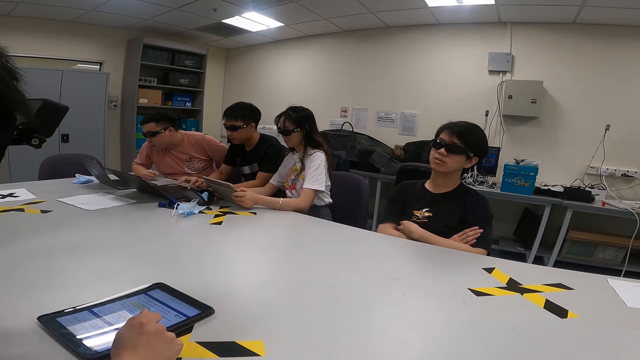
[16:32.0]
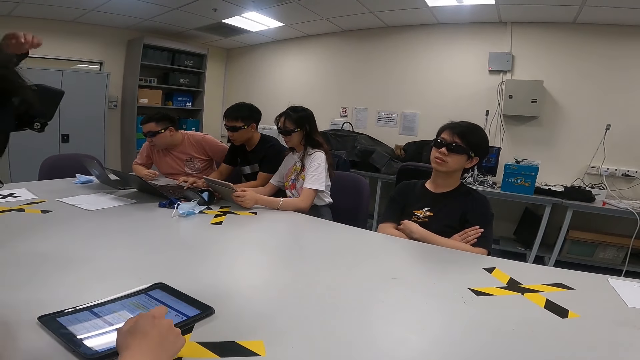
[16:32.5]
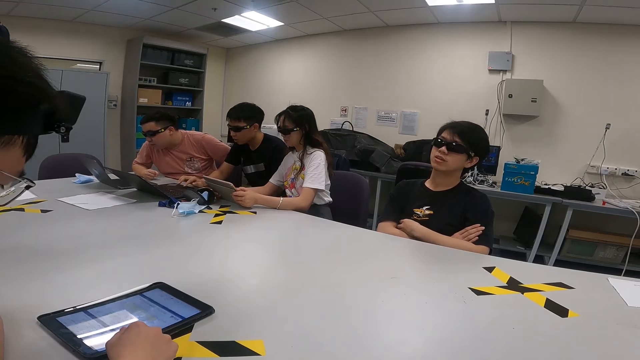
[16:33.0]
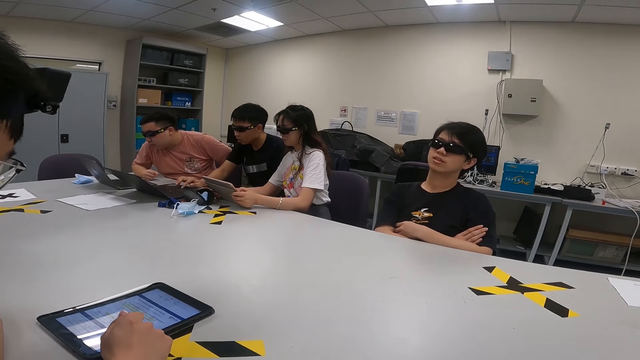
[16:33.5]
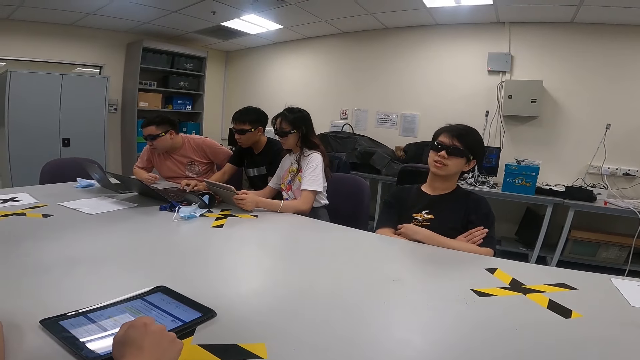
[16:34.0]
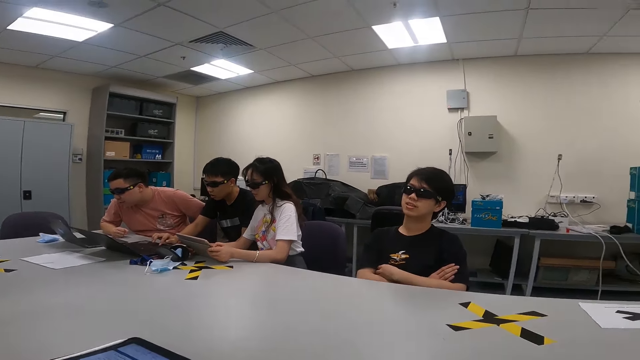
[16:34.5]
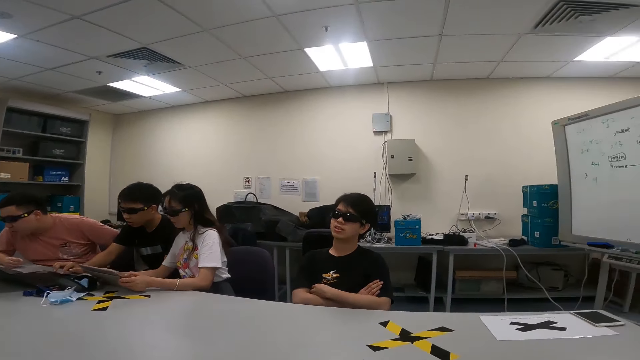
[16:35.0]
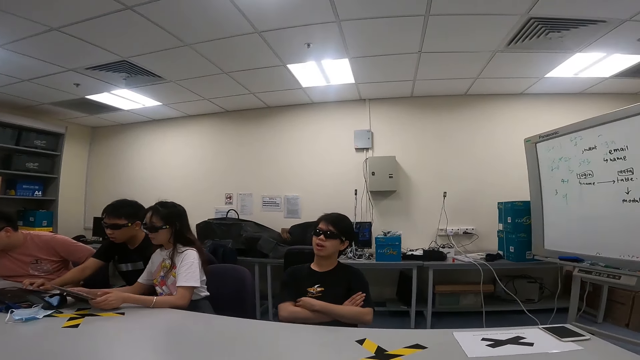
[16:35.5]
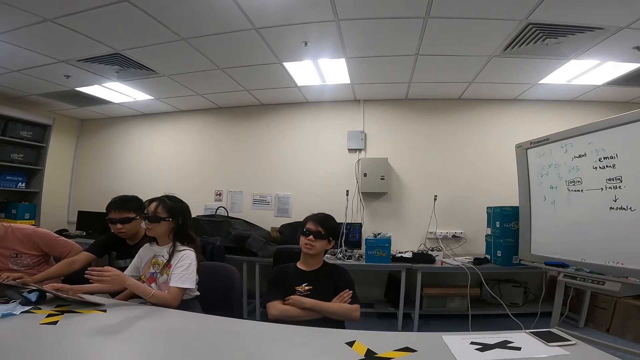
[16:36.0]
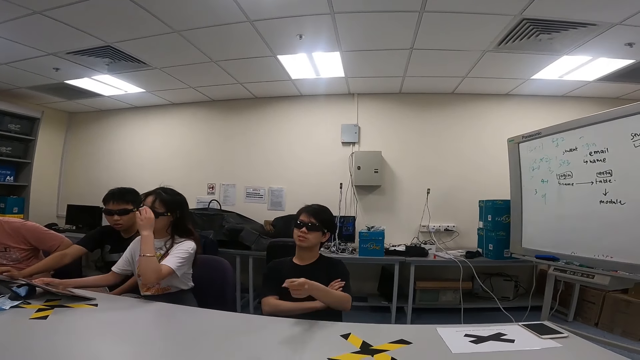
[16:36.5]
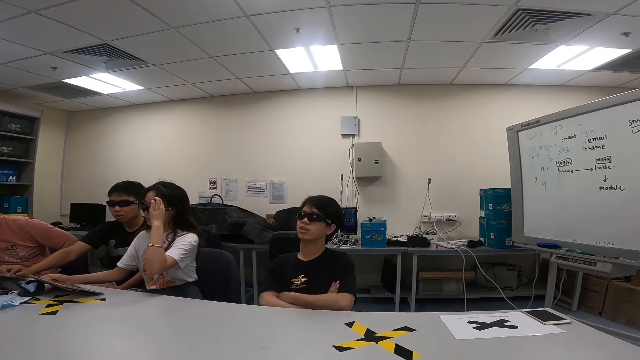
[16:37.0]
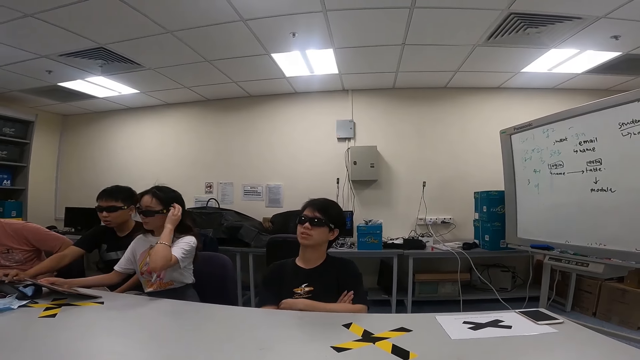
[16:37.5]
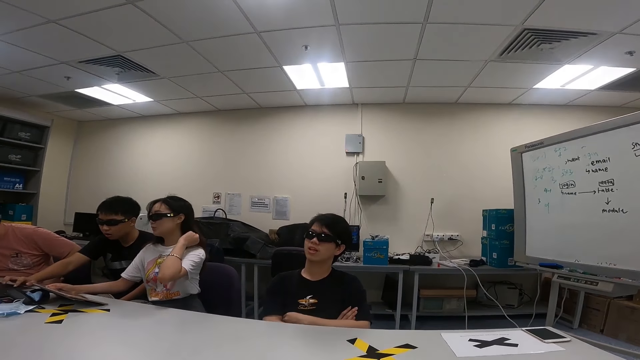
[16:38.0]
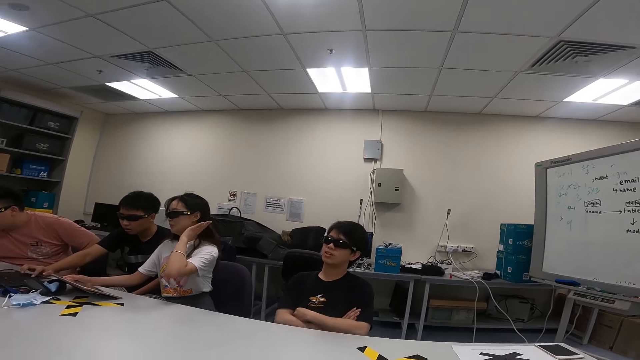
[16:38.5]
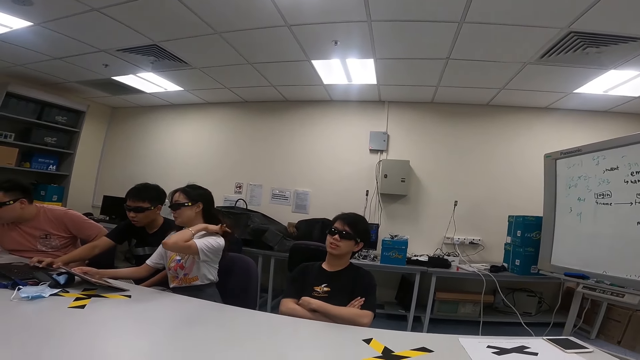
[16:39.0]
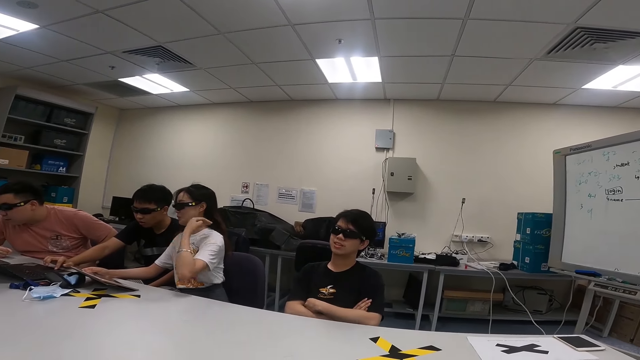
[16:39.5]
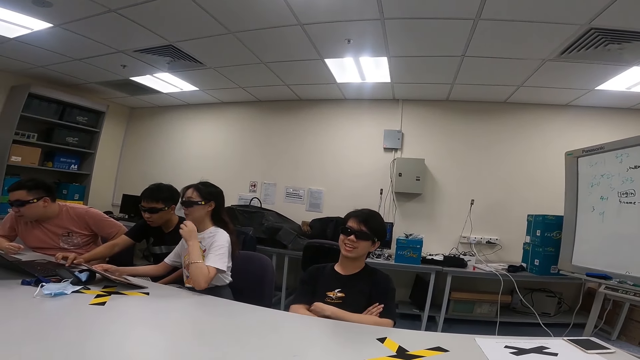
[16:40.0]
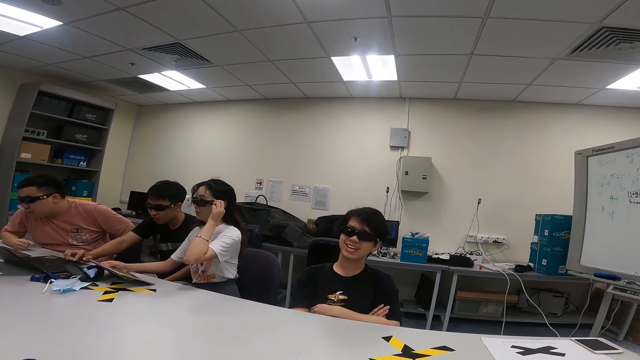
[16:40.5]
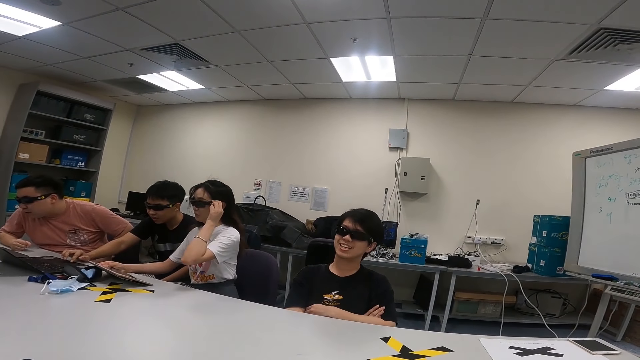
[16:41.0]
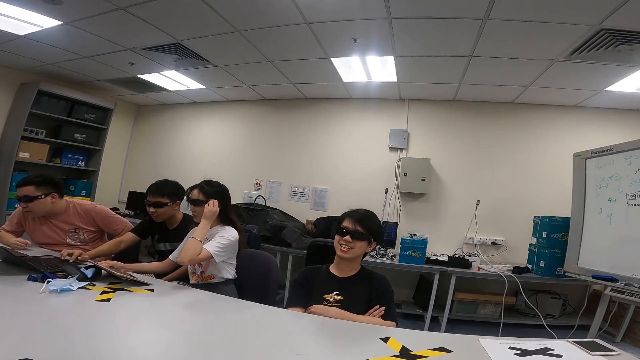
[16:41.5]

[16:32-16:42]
A person touches the iPad.

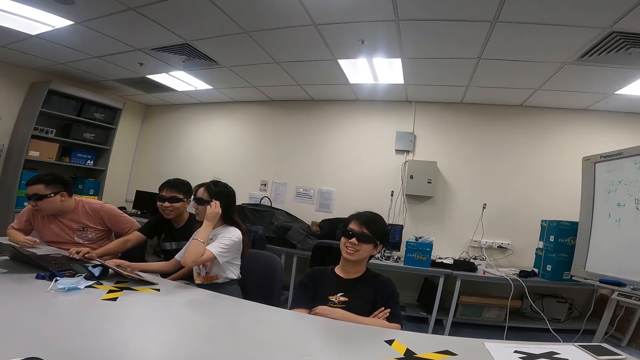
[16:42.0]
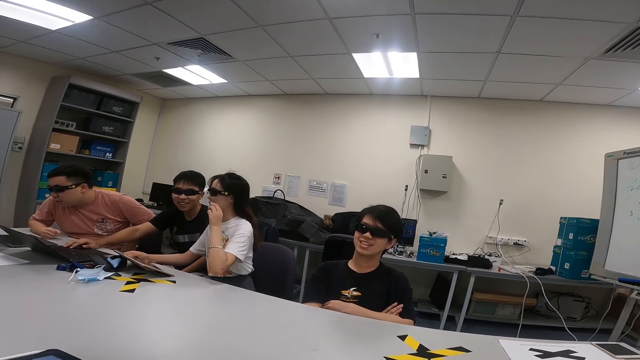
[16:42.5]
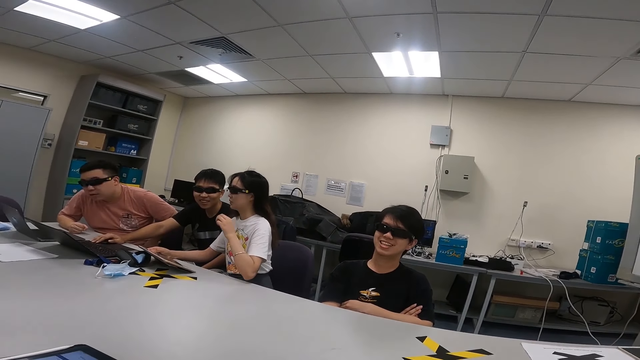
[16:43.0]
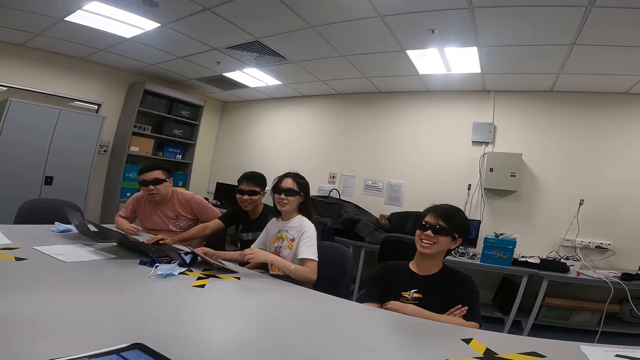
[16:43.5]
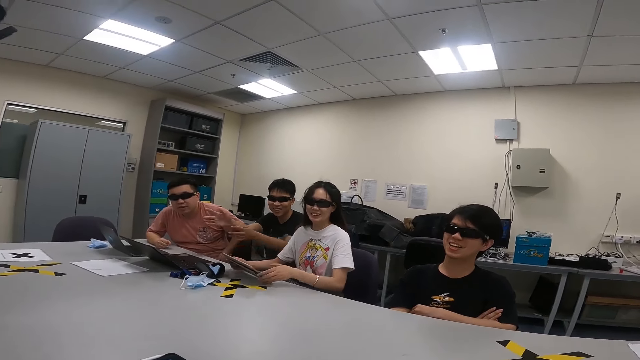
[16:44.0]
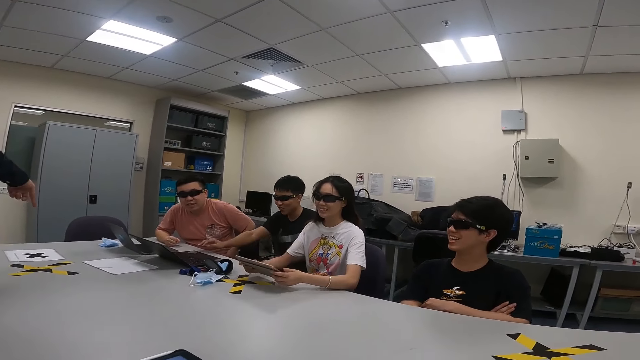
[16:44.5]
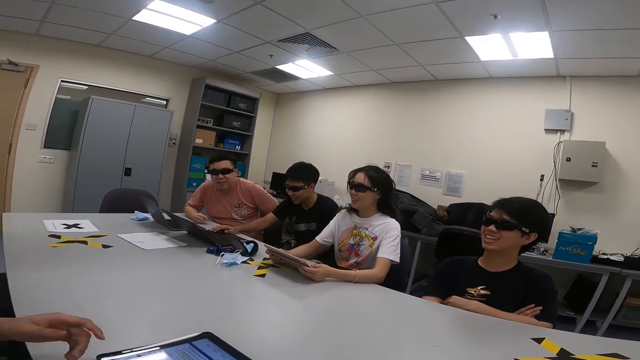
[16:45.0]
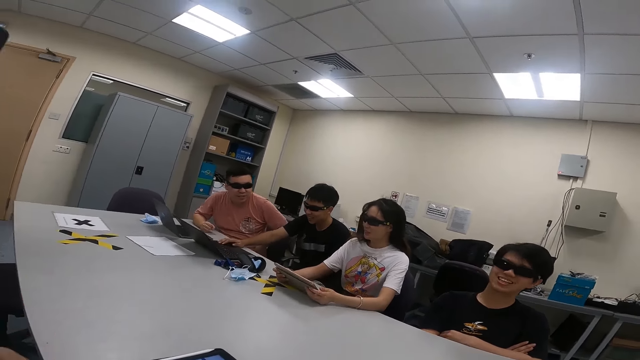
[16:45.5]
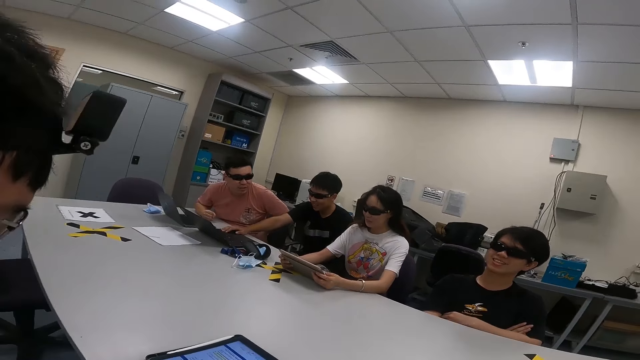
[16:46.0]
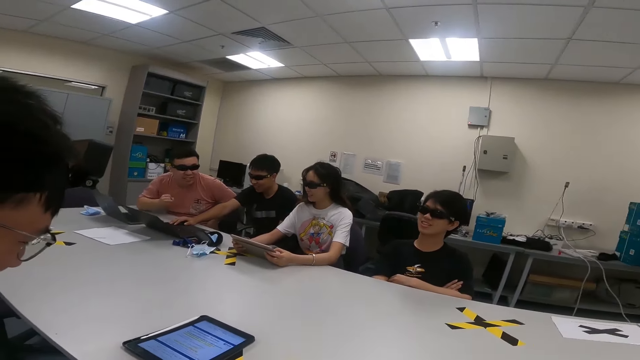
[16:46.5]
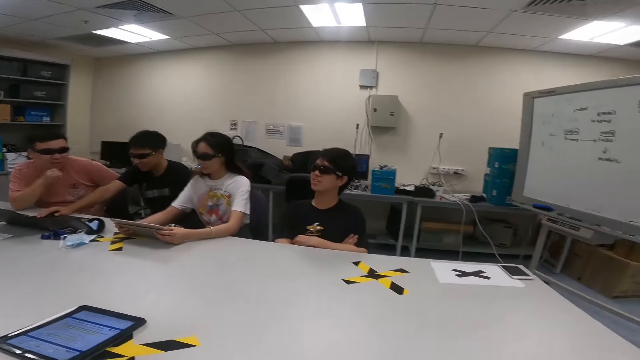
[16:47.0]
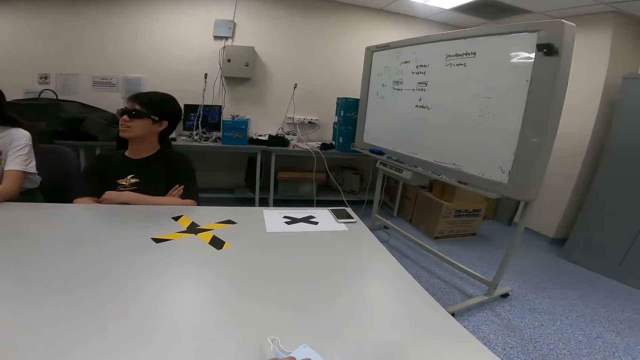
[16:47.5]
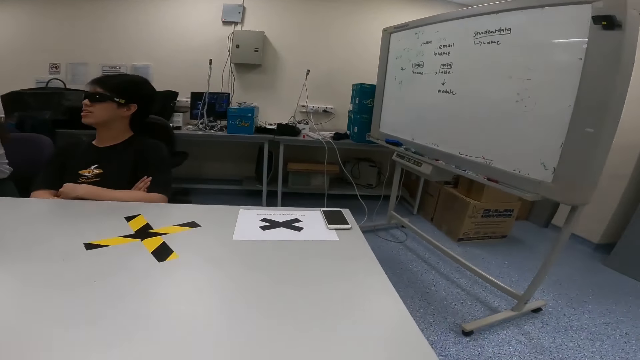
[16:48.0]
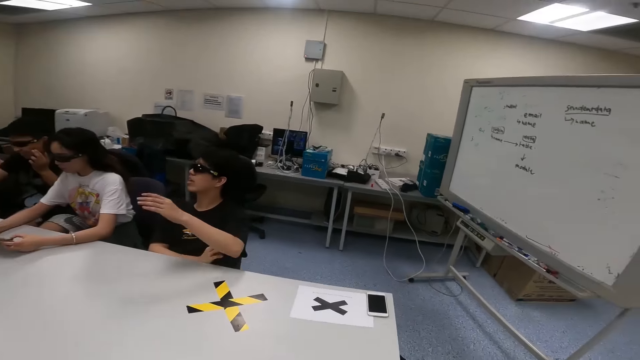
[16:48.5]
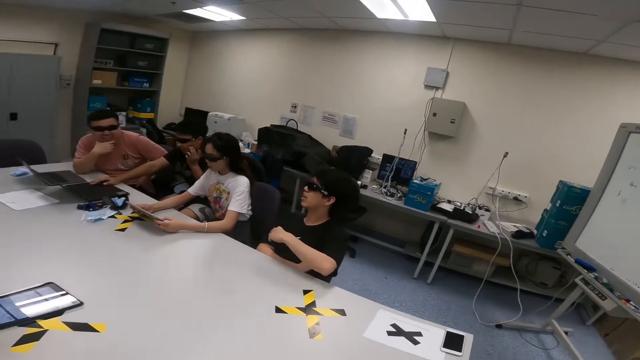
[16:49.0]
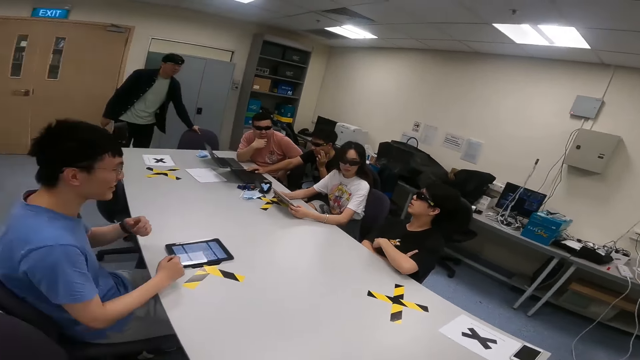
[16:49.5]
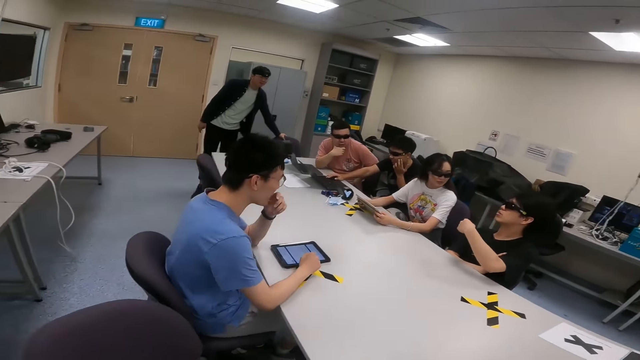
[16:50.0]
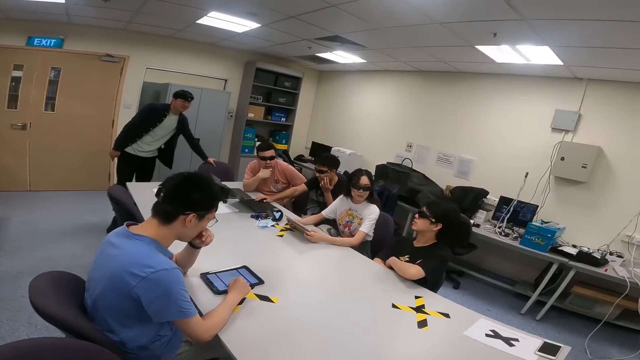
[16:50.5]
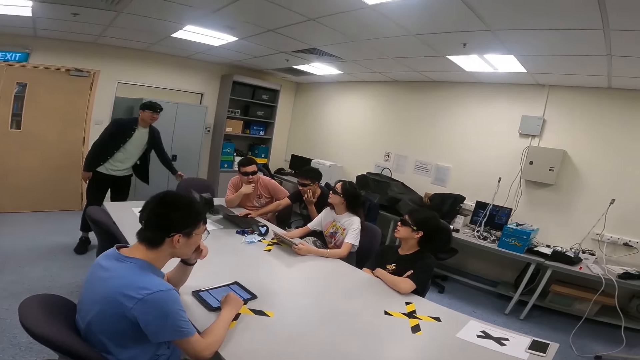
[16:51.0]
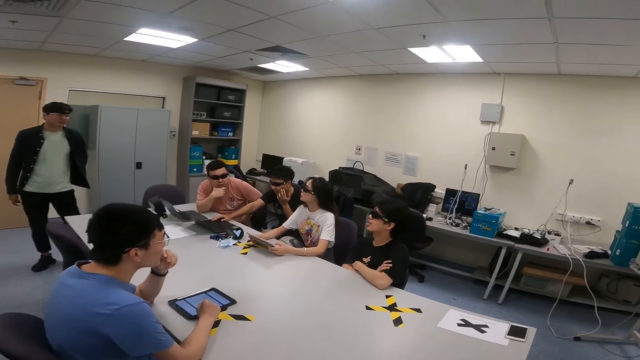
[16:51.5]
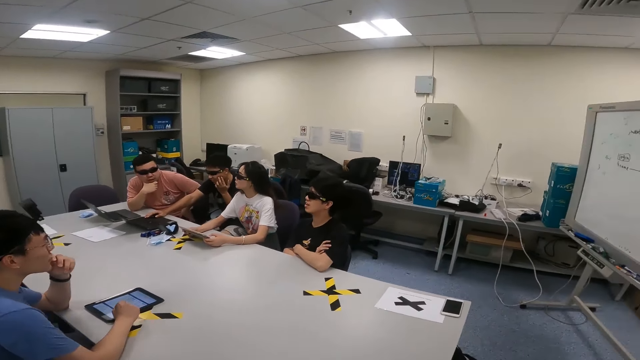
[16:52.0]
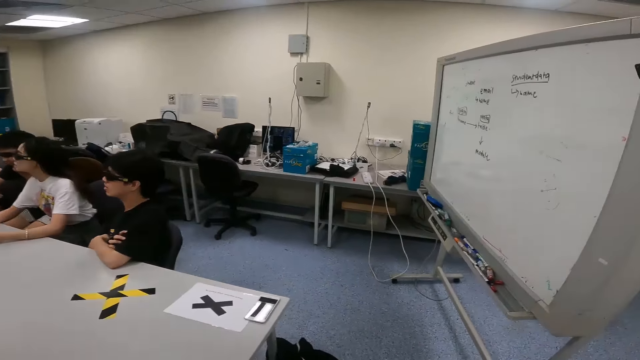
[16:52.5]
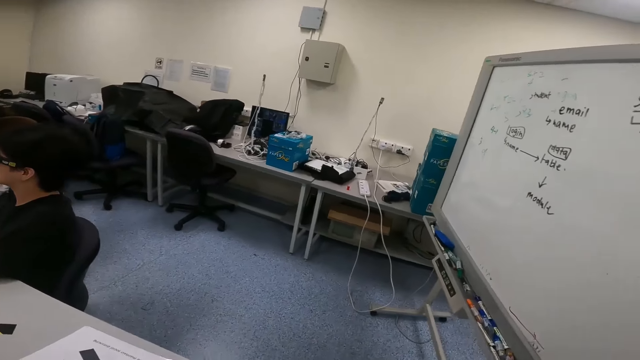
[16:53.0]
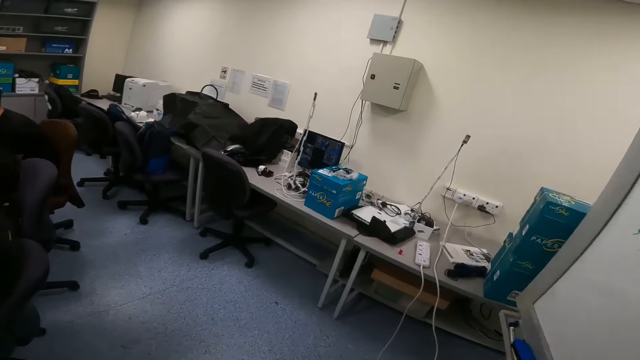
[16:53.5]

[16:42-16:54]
A person is laughing.
